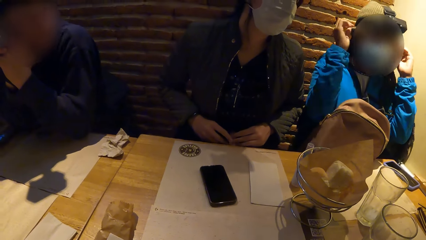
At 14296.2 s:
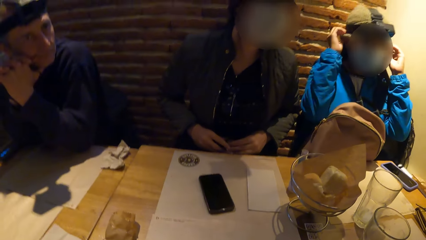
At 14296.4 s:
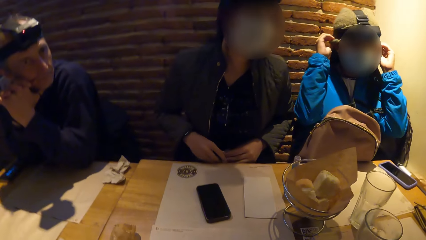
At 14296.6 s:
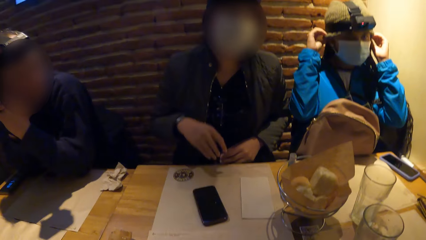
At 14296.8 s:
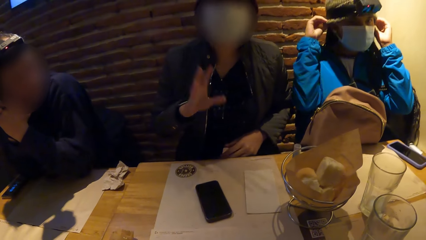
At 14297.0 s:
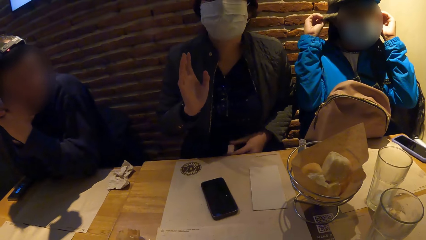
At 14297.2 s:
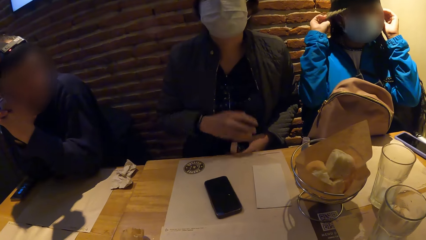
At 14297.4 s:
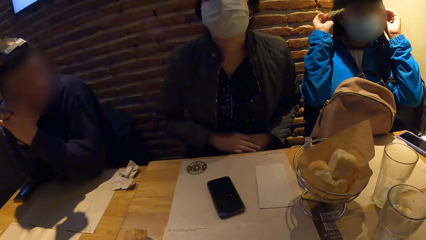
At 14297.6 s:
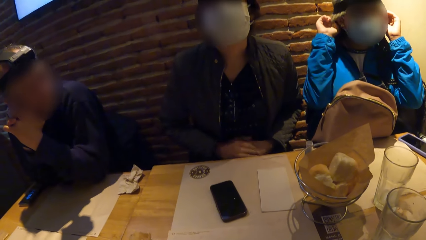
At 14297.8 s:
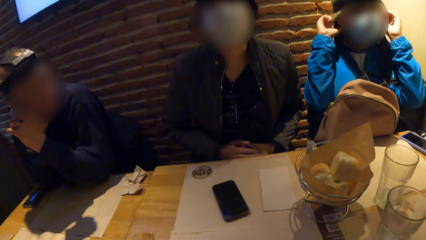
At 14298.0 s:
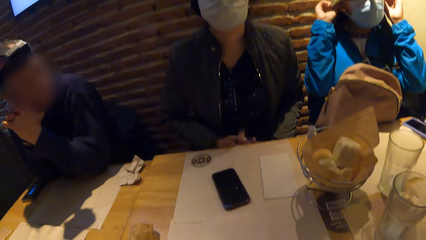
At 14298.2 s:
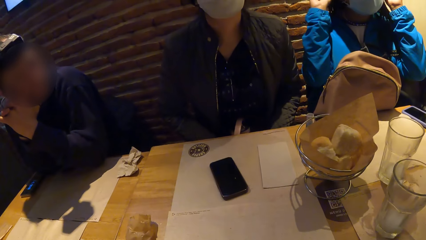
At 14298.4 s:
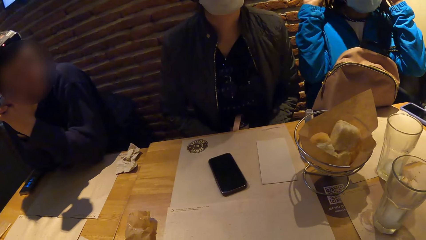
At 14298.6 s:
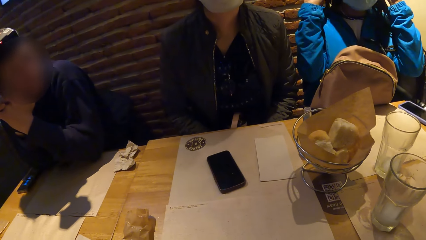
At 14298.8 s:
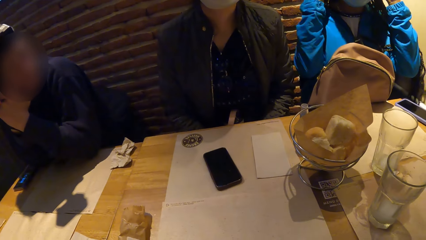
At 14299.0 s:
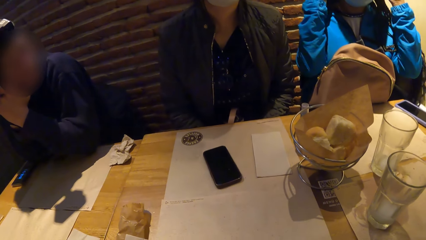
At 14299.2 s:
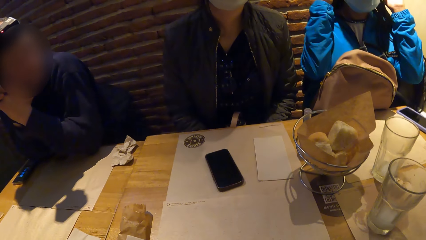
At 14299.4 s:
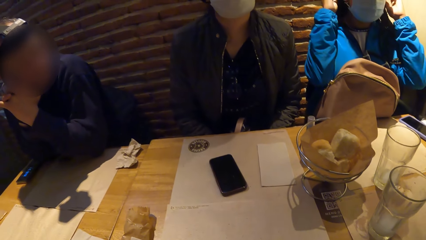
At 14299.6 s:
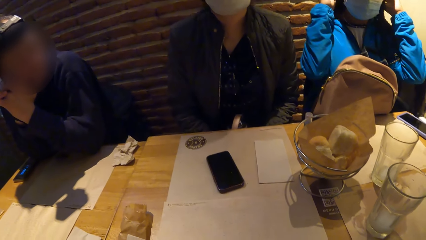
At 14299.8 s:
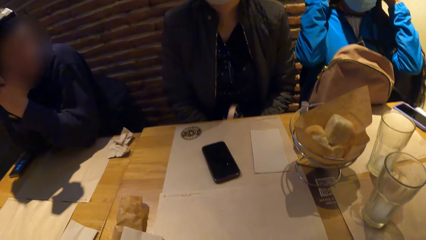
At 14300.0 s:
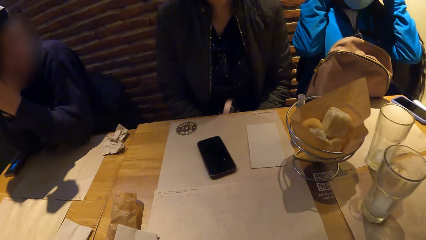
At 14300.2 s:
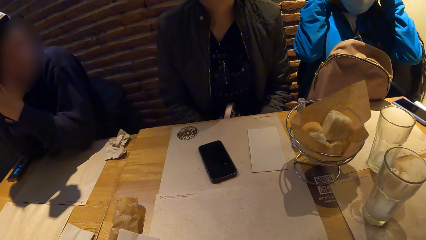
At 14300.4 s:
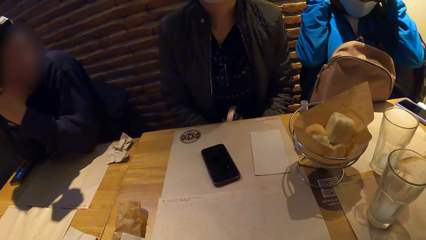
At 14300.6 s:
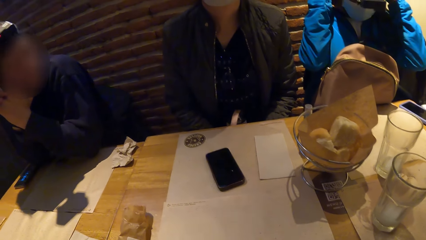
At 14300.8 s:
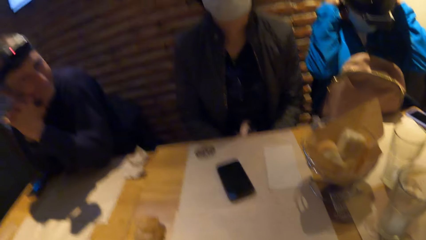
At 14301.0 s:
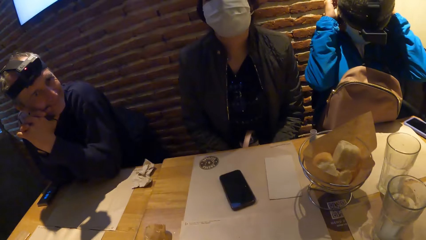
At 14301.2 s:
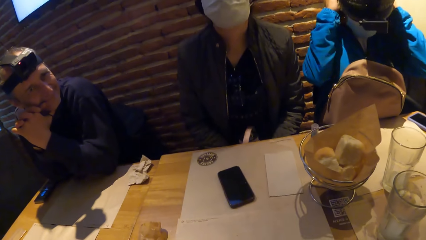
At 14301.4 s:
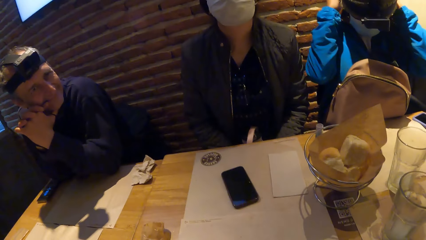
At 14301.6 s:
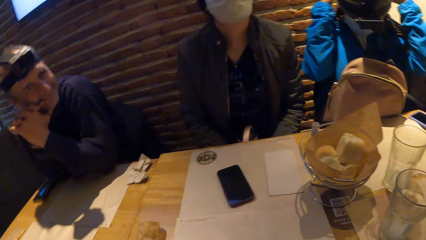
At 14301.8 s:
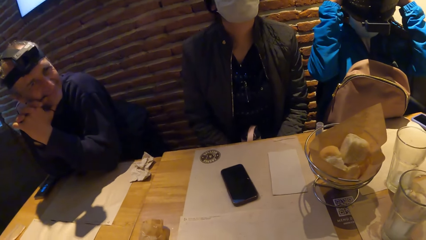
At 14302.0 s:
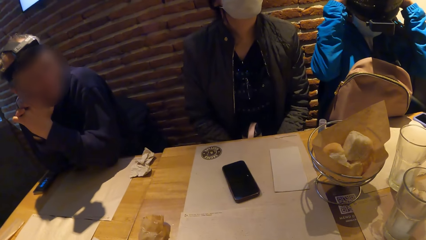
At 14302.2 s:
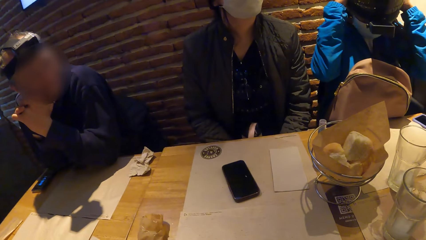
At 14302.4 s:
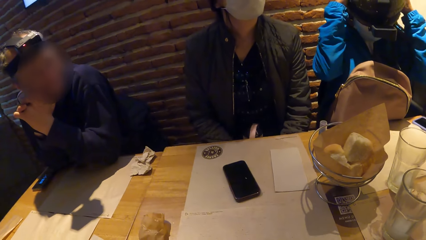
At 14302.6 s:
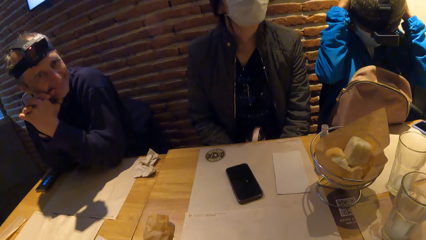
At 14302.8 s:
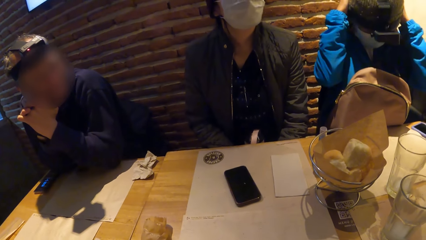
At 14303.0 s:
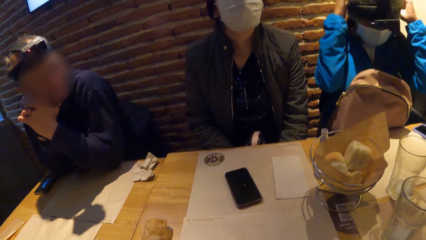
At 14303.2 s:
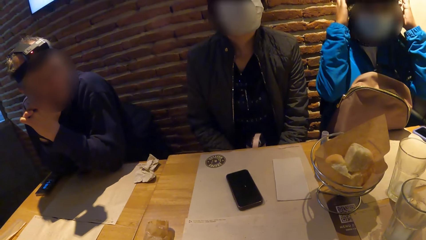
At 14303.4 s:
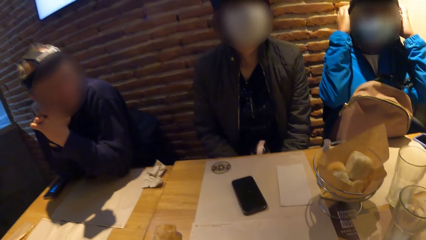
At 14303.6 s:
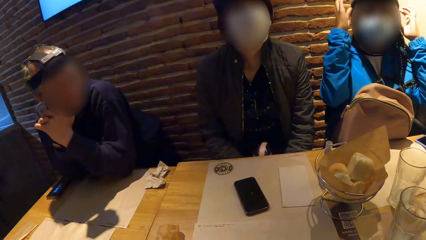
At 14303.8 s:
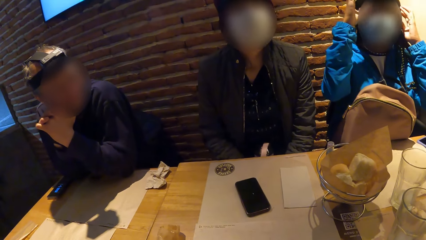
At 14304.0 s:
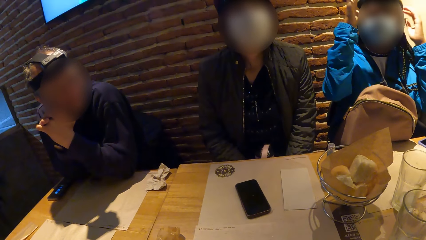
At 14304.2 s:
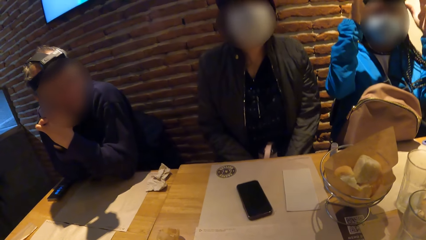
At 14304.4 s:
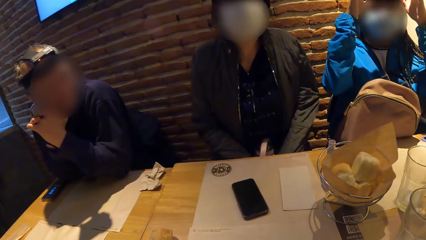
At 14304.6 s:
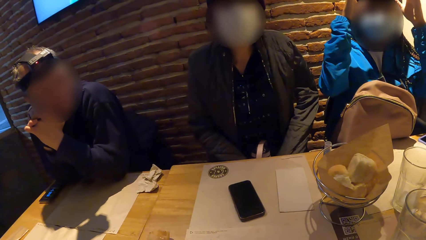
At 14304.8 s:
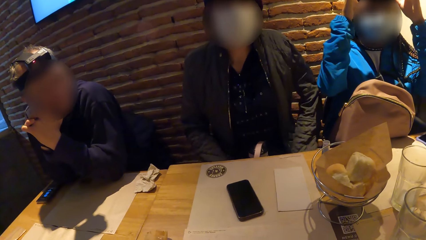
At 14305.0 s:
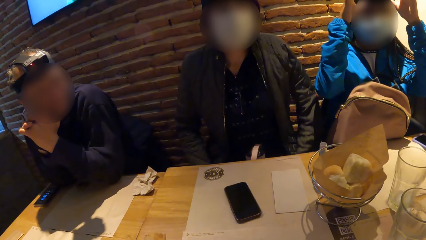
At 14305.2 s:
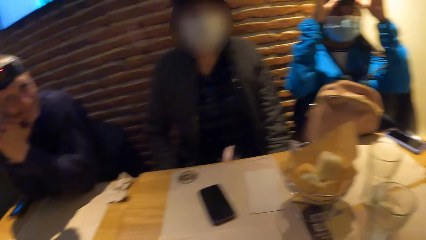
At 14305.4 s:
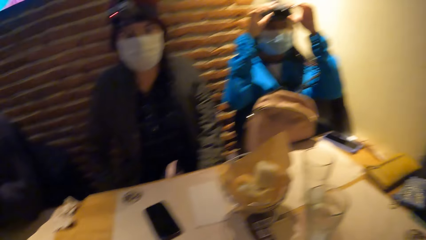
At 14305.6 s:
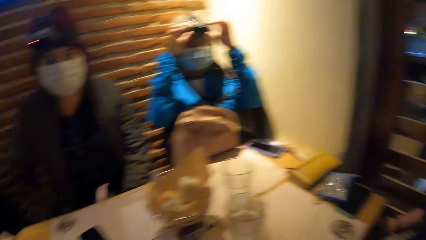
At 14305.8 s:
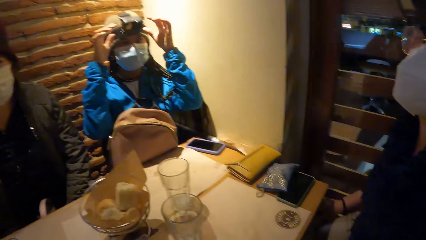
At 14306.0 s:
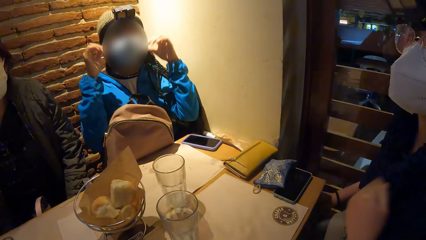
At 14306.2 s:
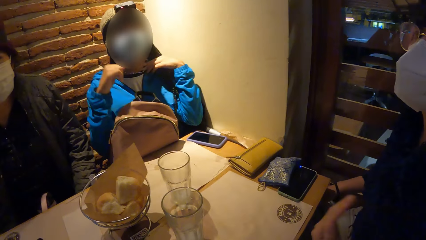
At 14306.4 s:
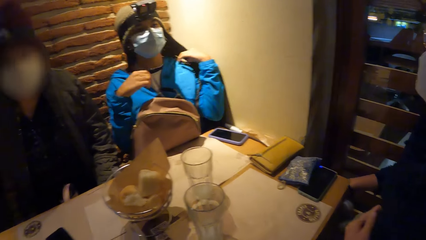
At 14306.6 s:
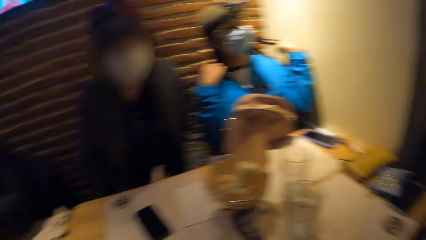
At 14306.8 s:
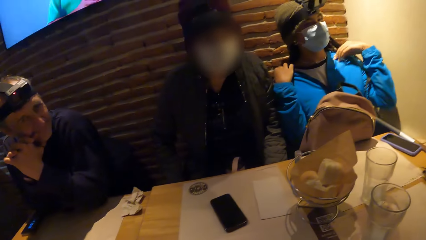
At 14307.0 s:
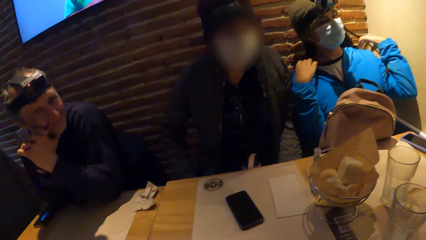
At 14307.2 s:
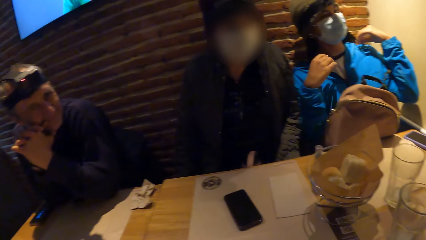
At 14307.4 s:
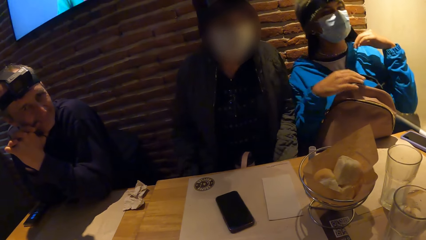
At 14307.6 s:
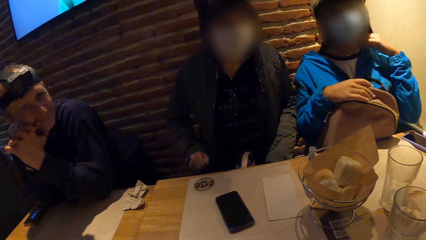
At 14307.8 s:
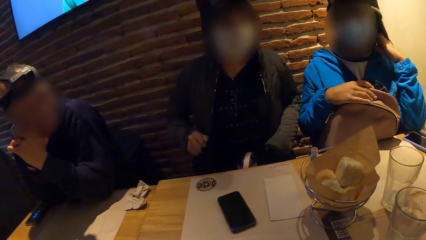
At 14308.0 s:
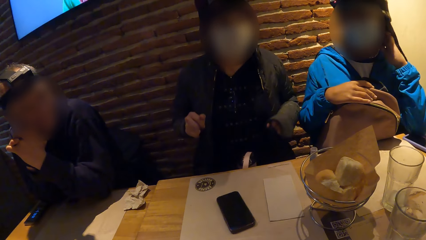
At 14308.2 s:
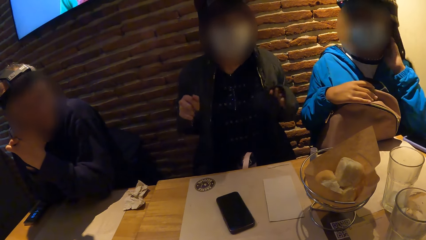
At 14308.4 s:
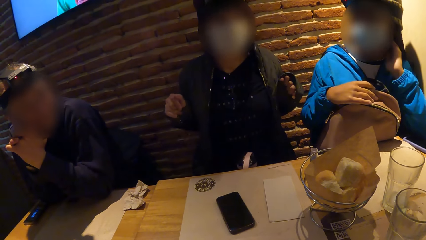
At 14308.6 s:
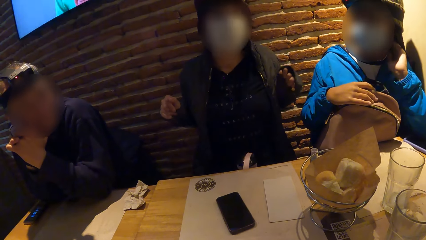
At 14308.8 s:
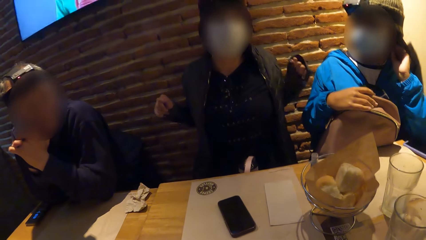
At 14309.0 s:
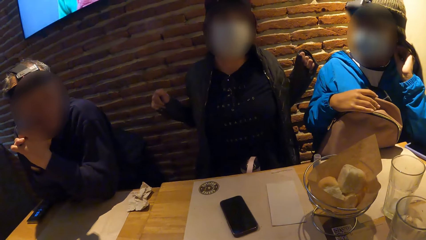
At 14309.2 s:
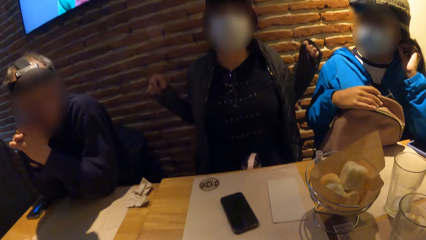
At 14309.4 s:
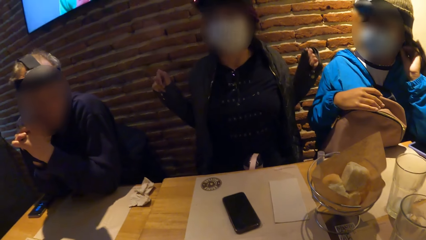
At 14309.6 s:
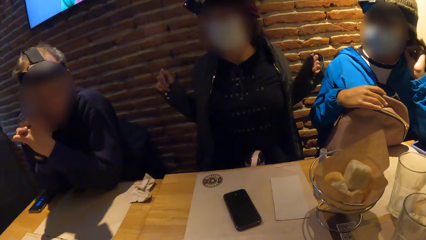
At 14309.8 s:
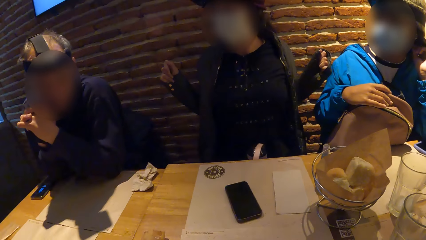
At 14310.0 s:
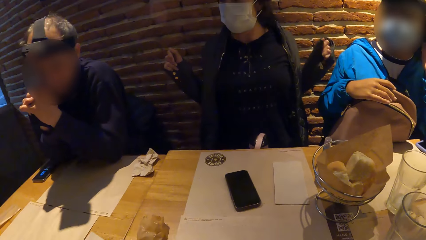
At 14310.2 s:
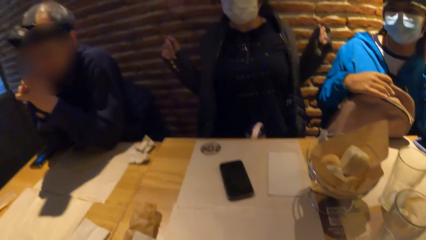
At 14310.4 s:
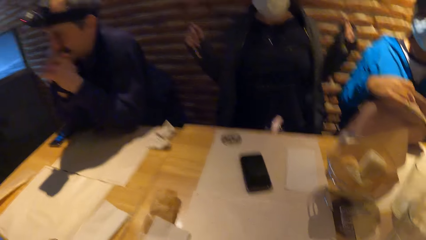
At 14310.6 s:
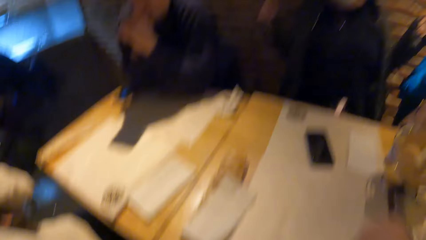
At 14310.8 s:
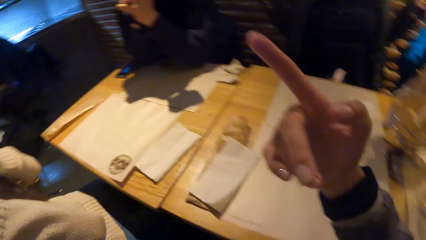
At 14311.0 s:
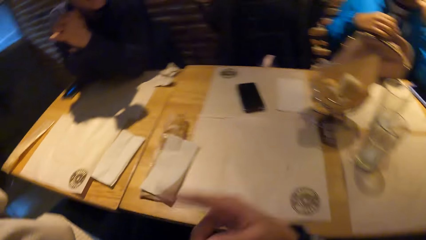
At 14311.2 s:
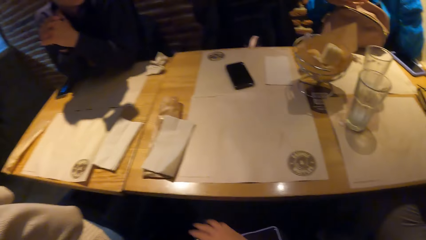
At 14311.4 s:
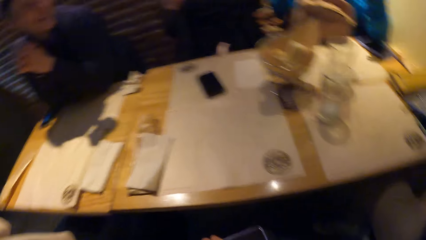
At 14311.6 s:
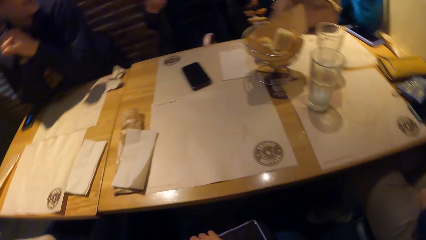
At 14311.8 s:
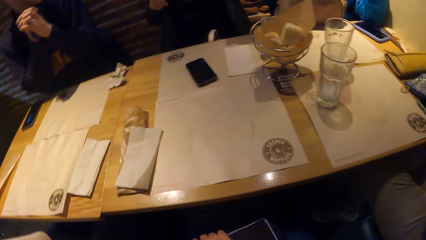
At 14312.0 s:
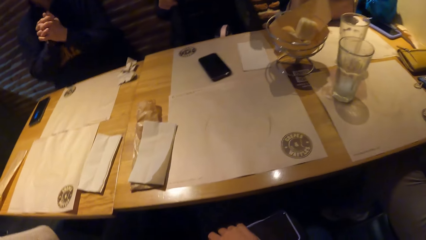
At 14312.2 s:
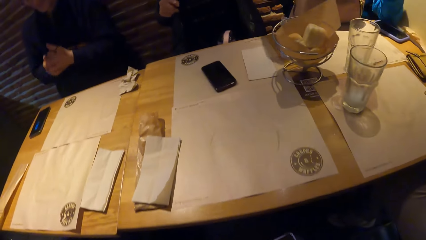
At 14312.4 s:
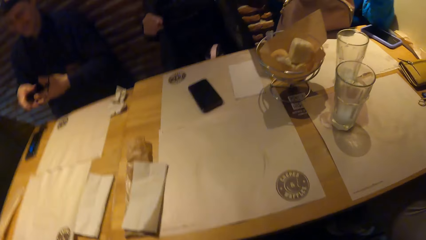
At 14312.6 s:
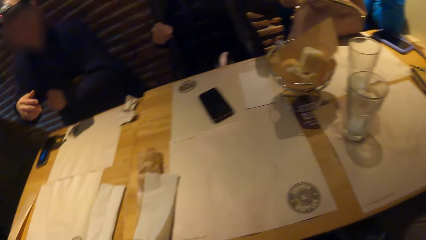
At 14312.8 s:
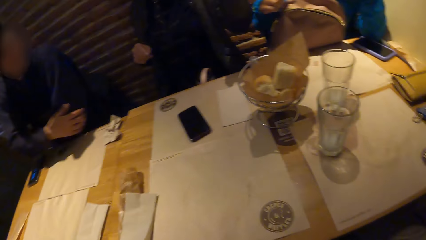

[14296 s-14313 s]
A lady gestures with the hand. Another lady adjusts the camera. The other lady moves the hair. The first lady stretches her back. The camera wearer points her right index finger upwards. She raises the hands.
